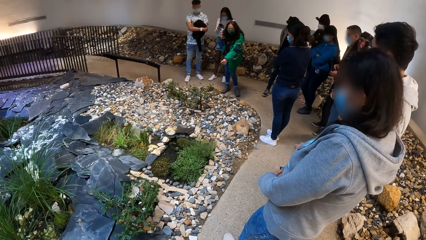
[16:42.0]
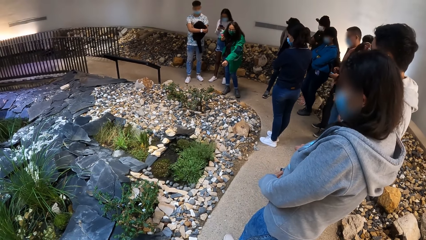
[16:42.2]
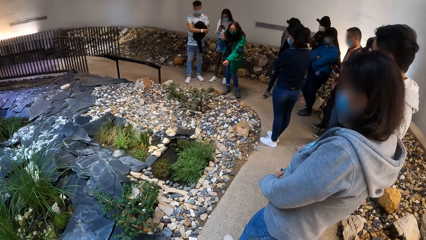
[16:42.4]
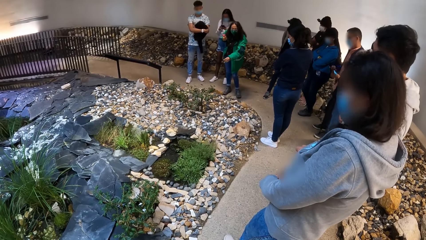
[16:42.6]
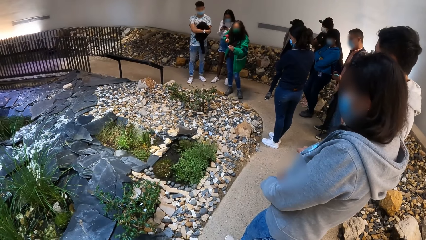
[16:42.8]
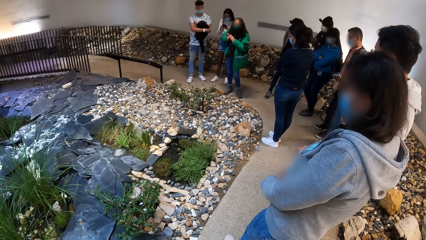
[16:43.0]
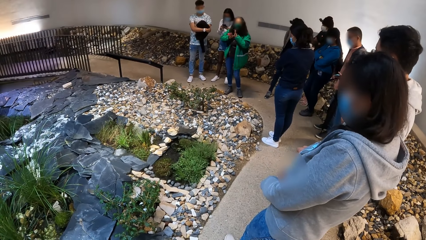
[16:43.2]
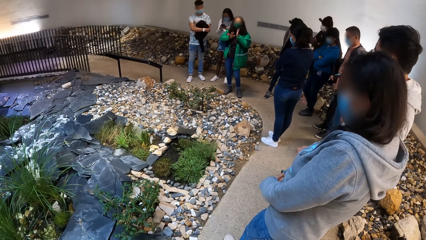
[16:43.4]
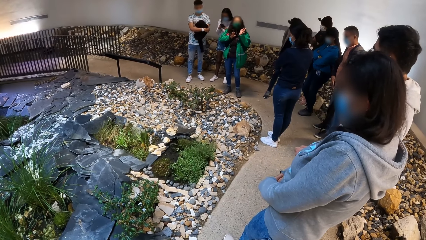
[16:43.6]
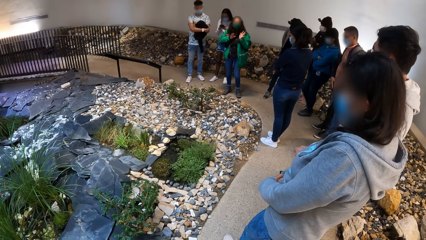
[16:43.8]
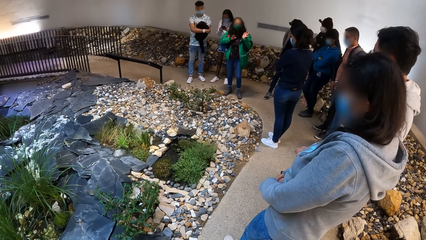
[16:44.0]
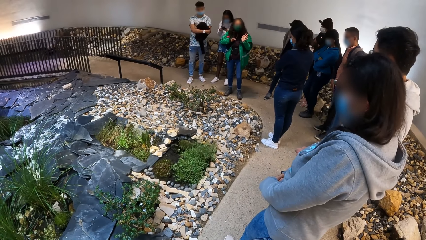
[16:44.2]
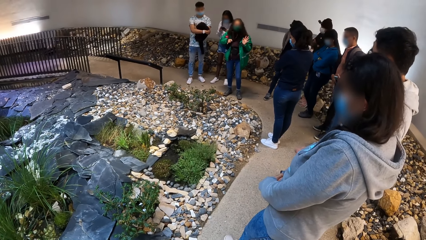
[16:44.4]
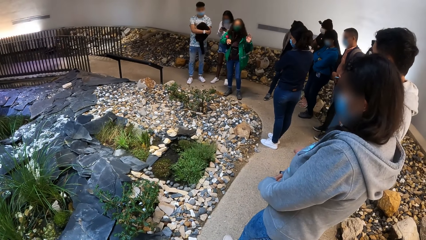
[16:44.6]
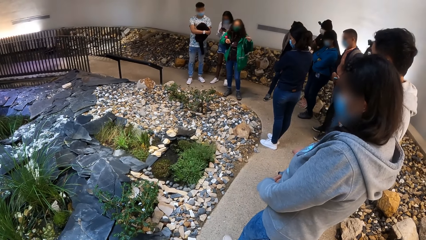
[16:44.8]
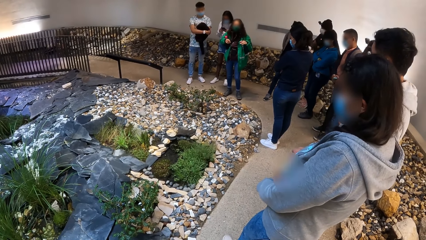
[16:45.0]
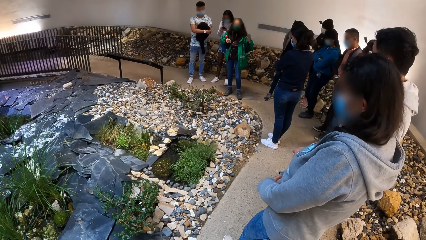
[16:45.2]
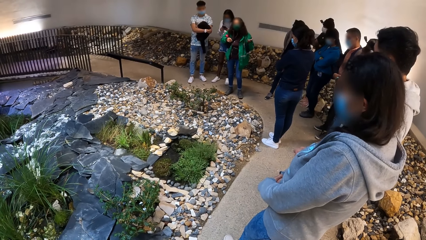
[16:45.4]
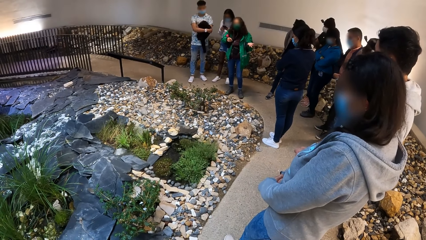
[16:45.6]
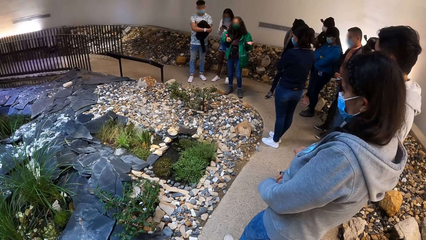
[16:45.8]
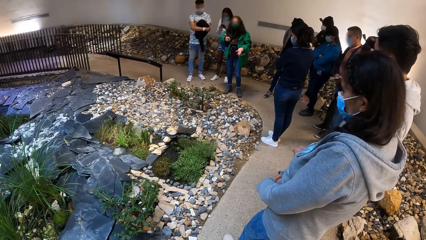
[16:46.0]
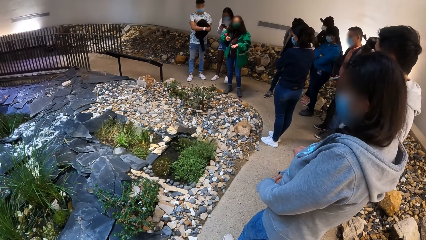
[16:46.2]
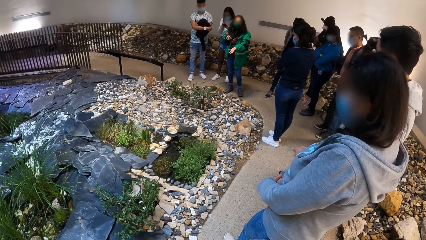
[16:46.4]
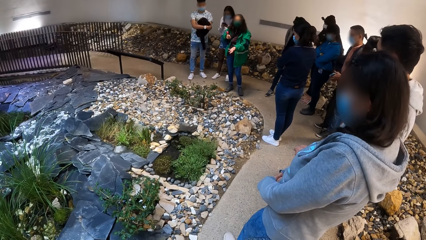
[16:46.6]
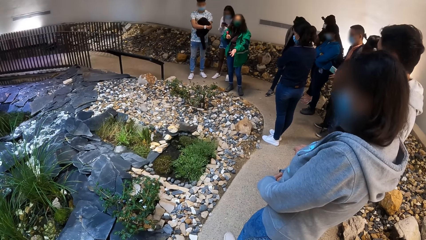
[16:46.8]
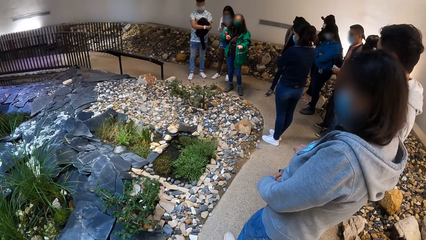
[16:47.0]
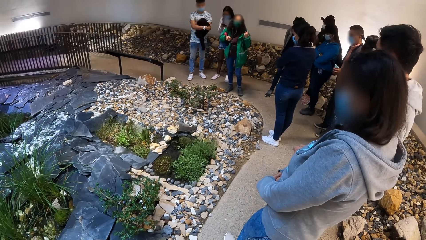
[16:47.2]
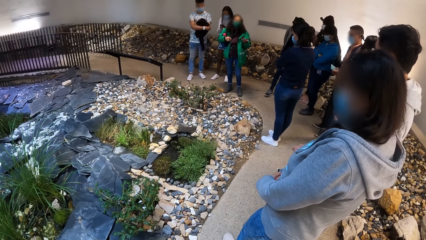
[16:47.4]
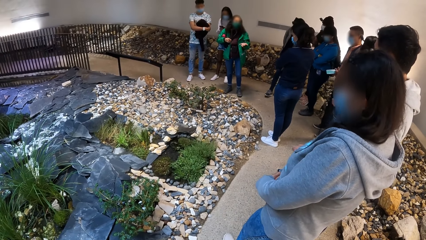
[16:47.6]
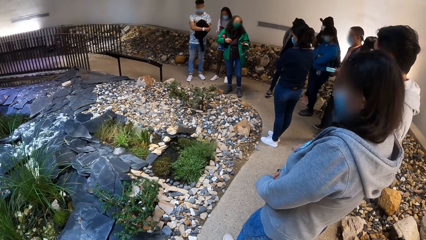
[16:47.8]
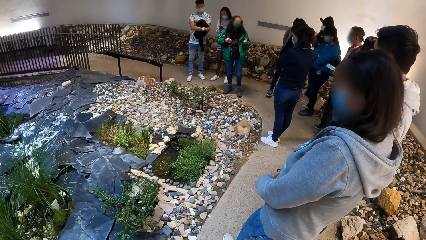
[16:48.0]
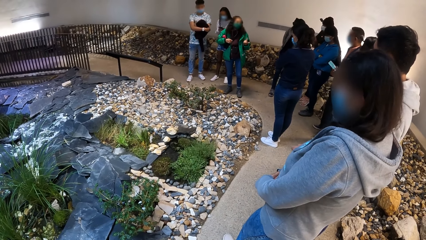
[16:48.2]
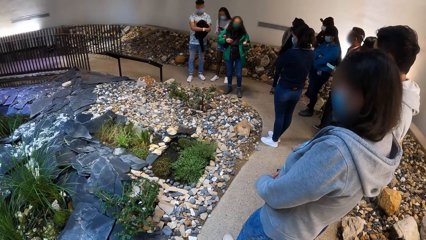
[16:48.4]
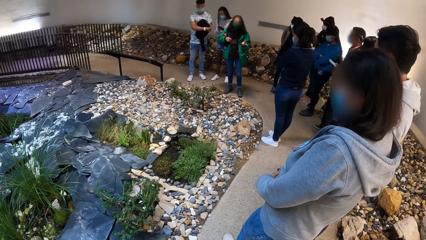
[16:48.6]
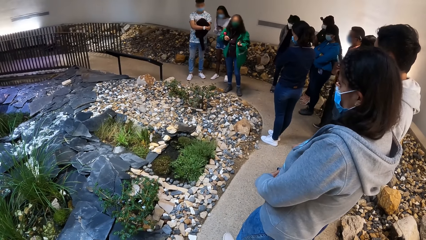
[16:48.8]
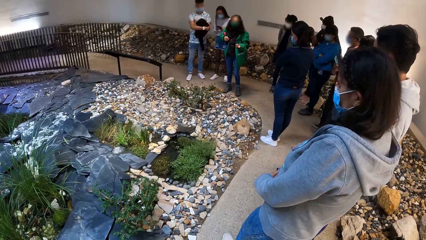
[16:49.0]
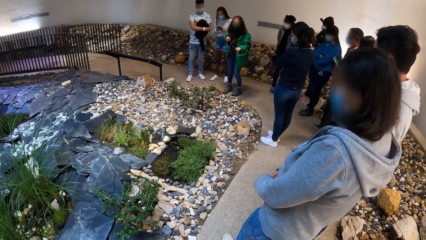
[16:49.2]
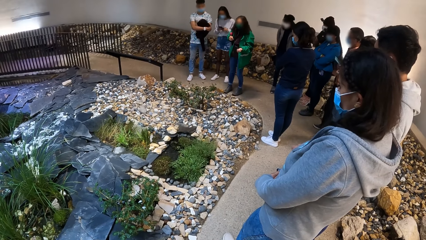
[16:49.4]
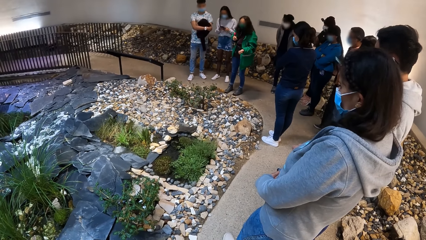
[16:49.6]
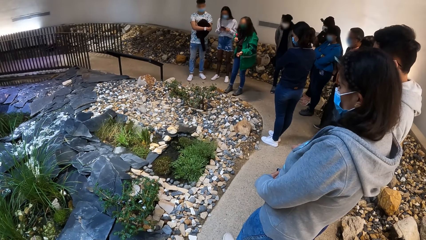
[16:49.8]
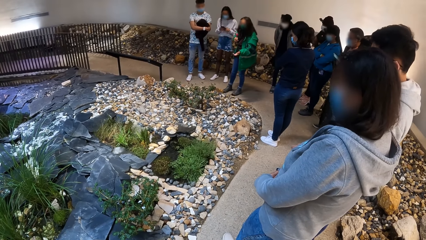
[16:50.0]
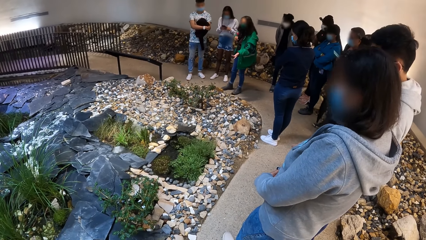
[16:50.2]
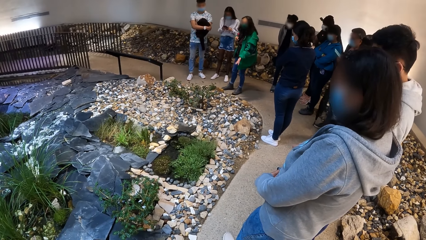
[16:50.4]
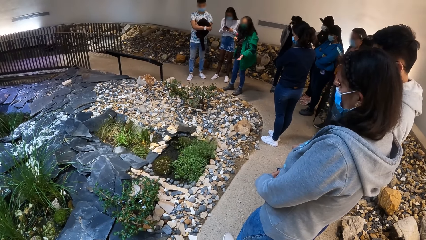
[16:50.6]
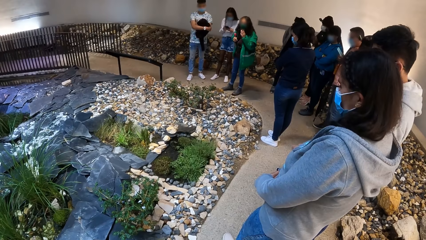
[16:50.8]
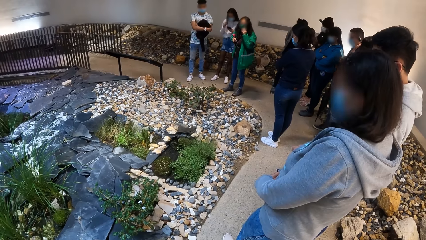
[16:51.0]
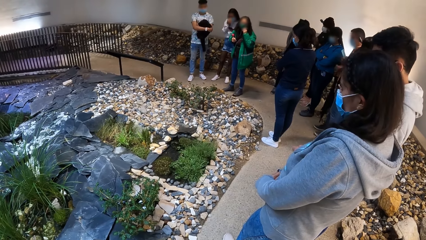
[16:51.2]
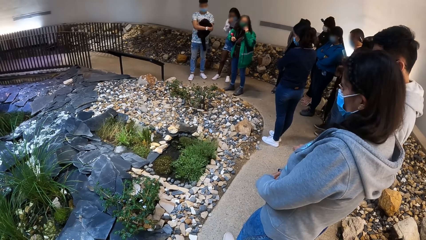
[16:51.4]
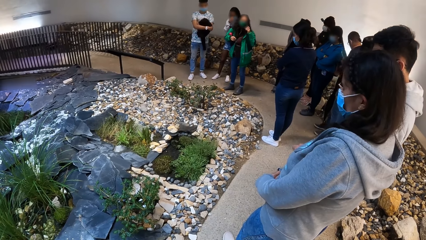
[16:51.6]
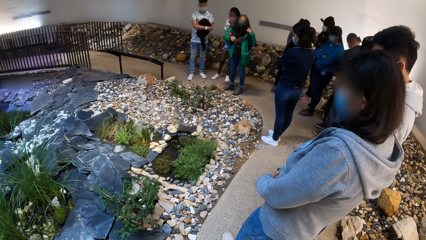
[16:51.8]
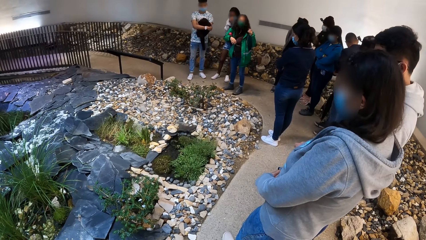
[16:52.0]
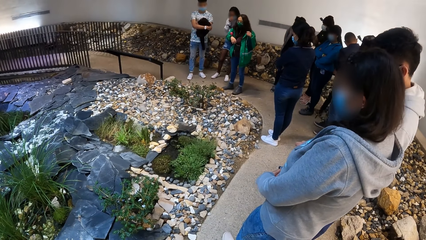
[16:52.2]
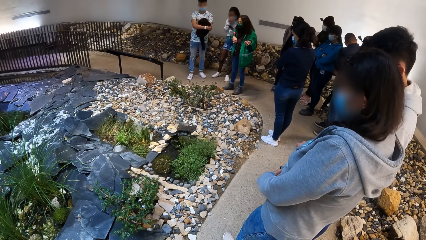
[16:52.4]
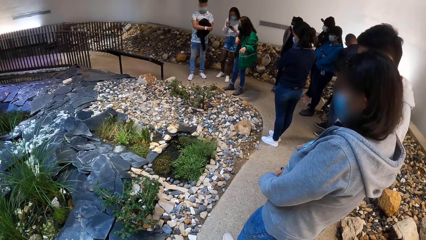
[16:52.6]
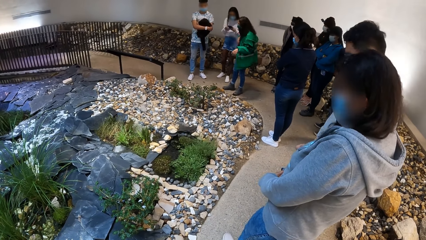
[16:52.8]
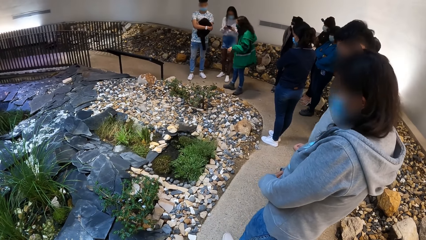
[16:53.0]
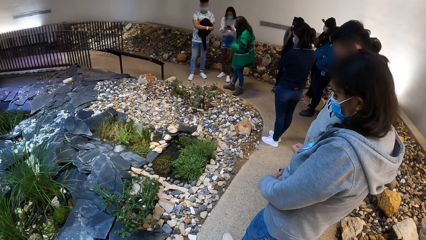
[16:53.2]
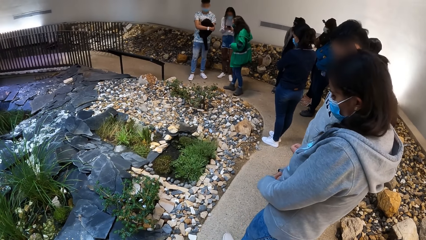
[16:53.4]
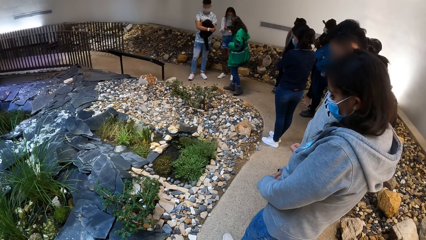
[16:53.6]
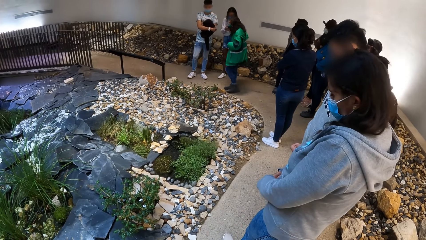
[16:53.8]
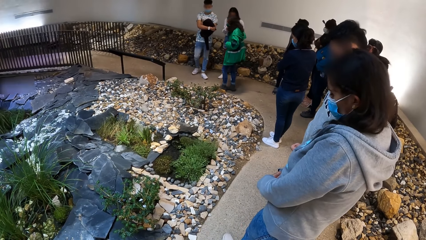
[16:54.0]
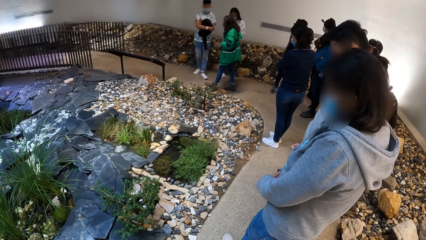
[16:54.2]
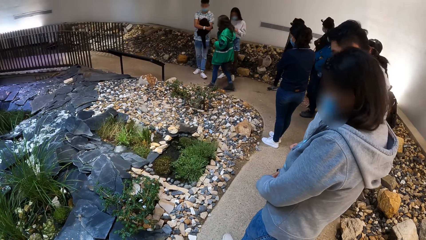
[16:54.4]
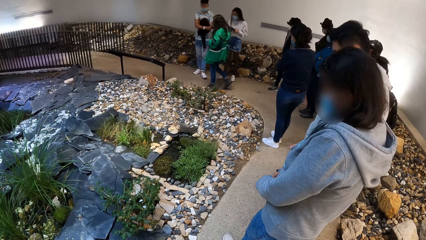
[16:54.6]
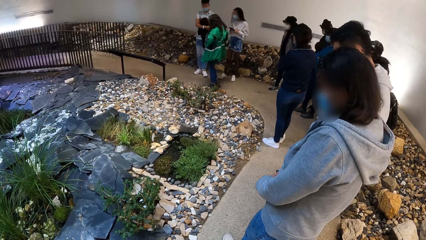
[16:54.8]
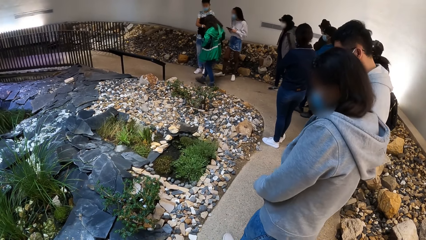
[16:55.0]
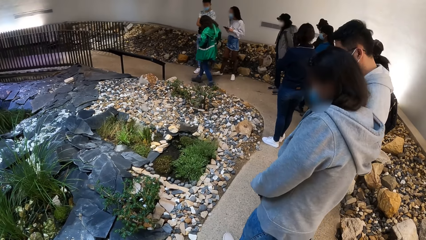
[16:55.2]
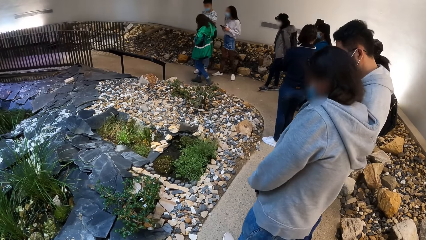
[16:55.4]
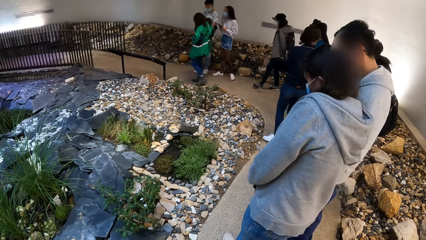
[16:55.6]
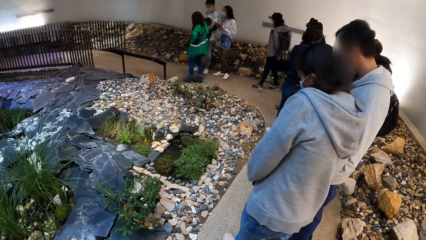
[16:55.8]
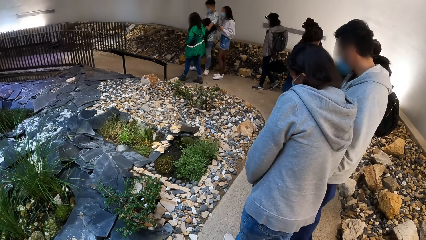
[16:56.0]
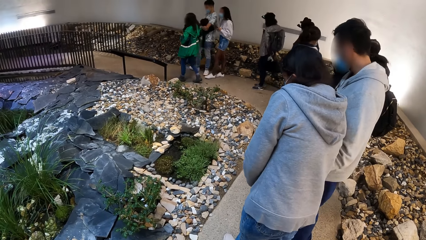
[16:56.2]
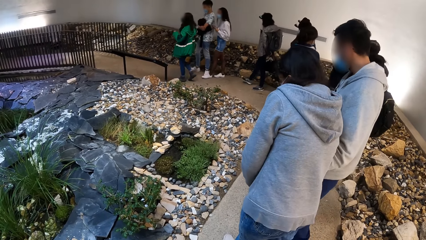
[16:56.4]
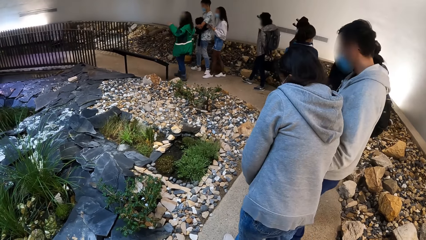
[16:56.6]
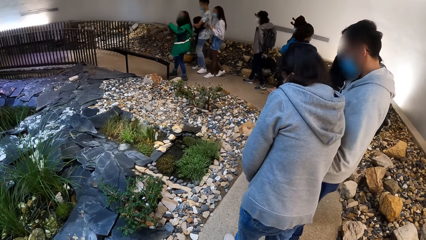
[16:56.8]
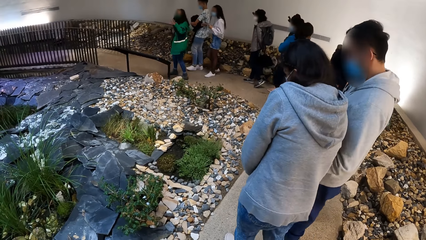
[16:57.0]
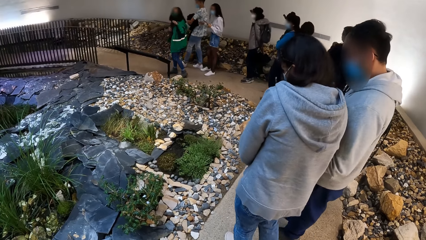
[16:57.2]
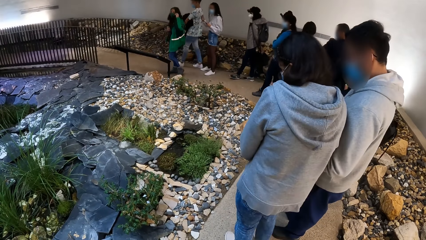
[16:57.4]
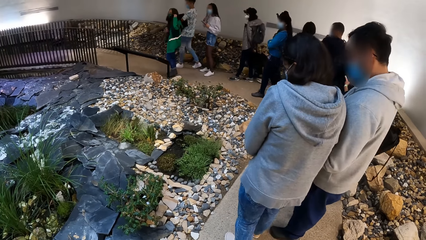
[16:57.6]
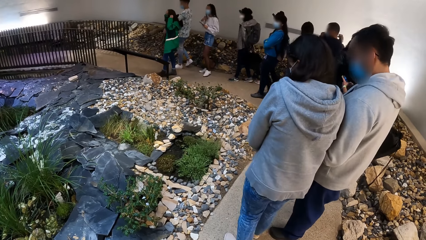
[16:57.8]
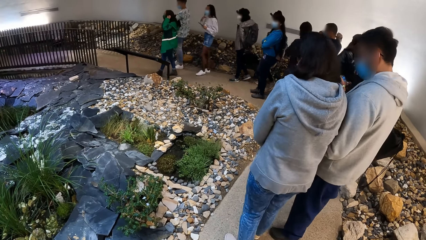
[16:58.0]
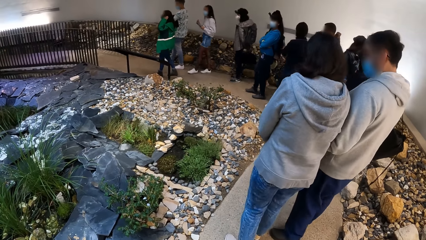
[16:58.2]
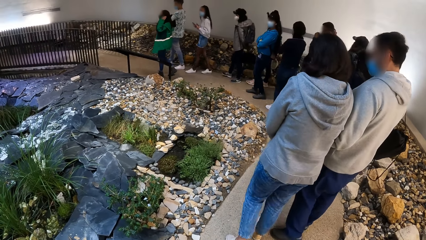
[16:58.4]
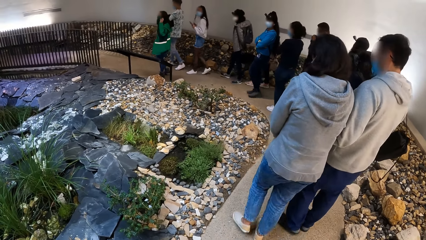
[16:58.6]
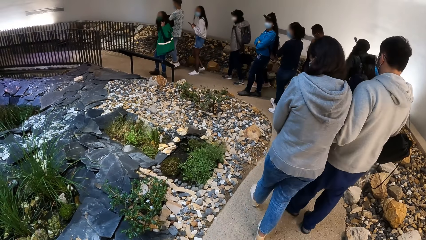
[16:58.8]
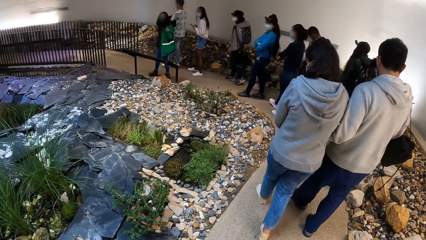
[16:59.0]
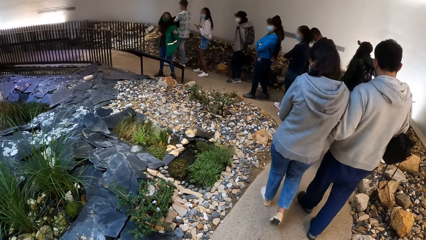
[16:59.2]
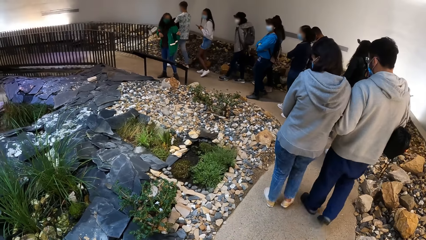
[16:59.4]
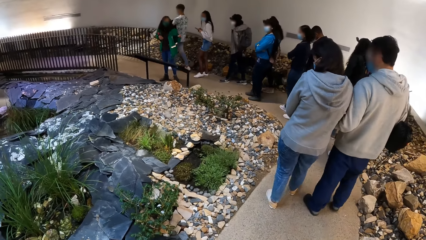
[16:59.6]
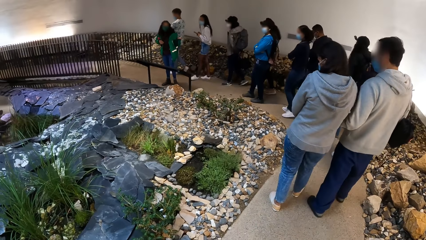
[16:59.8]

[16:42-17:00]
A woman walks on the pathway. Another woman walks on the pathway. Another woman walks on the pathway. A man walks on the pathway. Another woman walks on the pathway. Another woman walks on the pathway. Another woman walks on the pathway. Another woman walks on the pathway. Another man walks on the pathway. Another man walks on the pathway. Another woman walks on the pathway.
